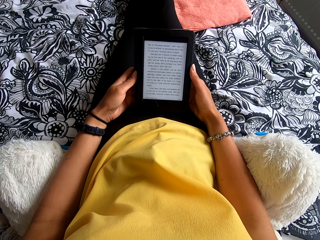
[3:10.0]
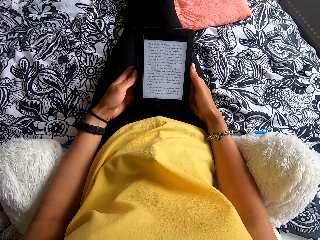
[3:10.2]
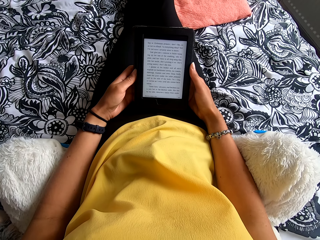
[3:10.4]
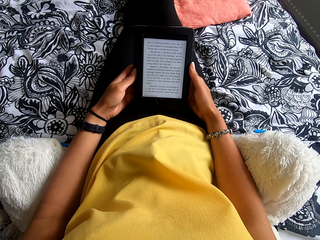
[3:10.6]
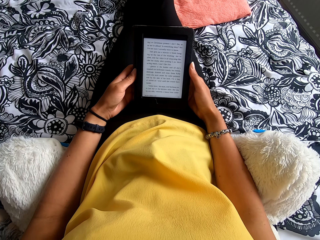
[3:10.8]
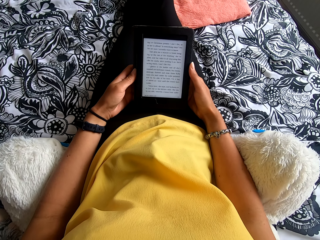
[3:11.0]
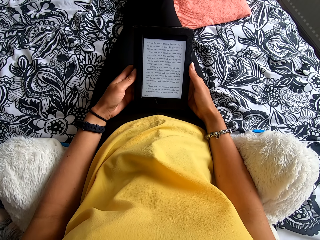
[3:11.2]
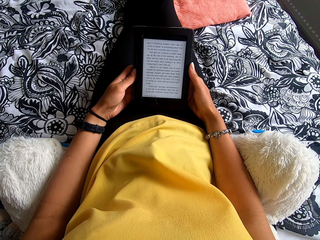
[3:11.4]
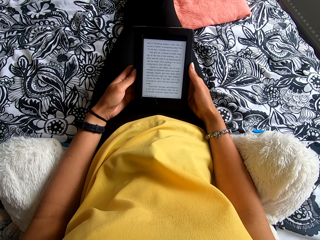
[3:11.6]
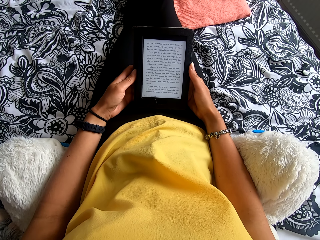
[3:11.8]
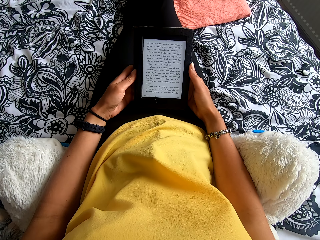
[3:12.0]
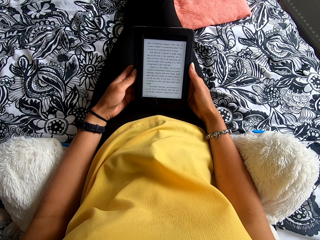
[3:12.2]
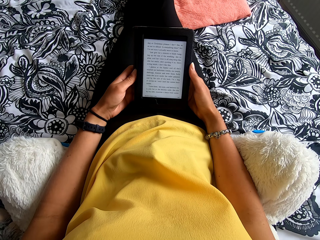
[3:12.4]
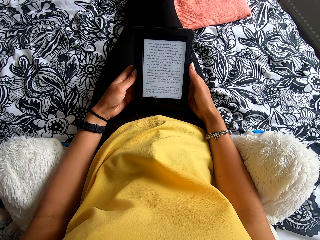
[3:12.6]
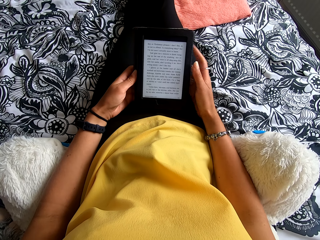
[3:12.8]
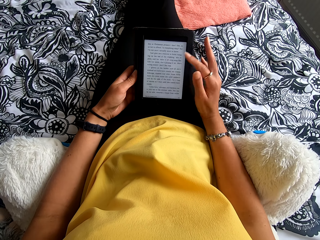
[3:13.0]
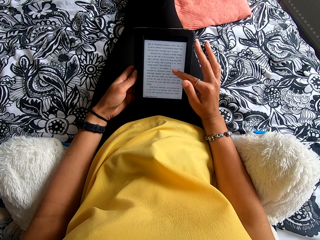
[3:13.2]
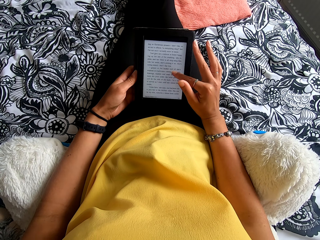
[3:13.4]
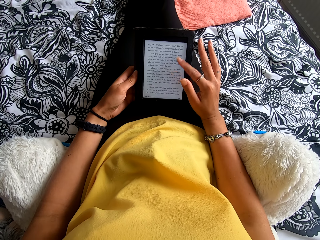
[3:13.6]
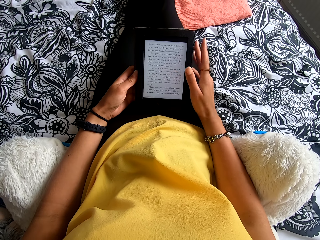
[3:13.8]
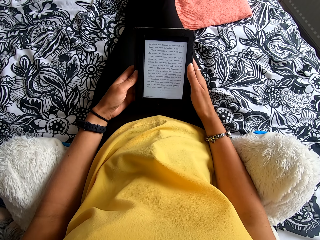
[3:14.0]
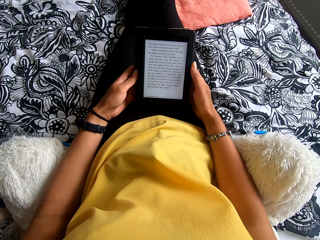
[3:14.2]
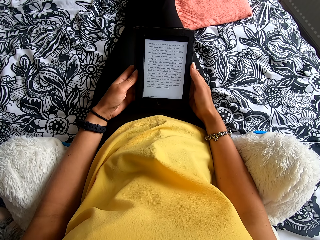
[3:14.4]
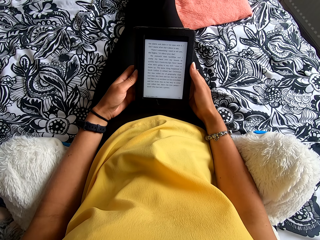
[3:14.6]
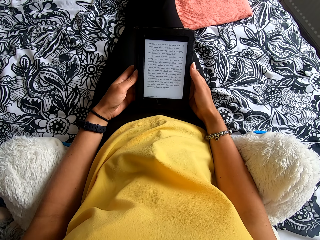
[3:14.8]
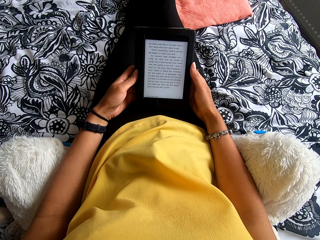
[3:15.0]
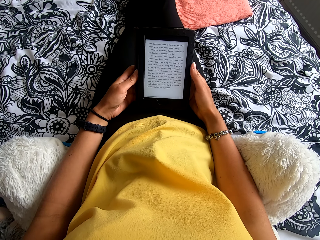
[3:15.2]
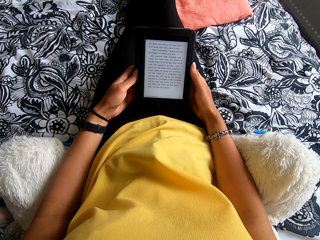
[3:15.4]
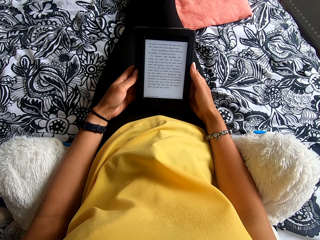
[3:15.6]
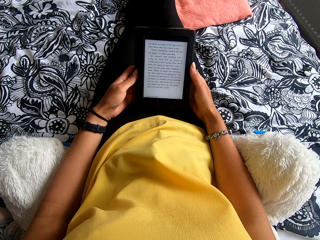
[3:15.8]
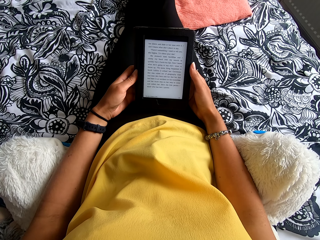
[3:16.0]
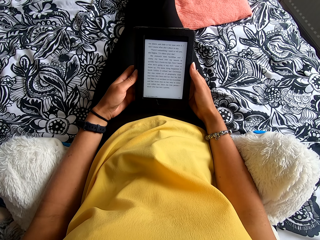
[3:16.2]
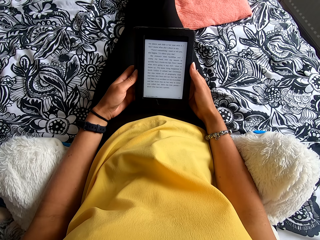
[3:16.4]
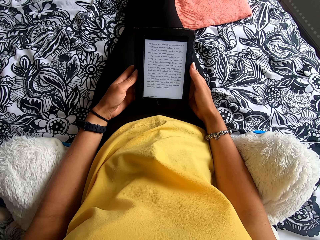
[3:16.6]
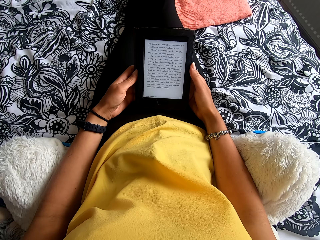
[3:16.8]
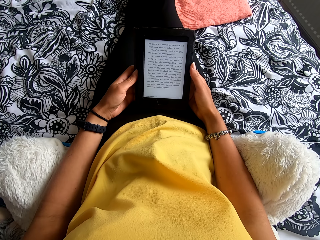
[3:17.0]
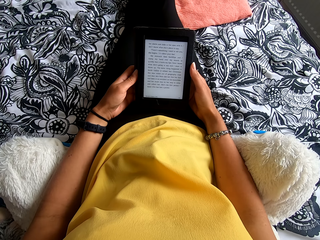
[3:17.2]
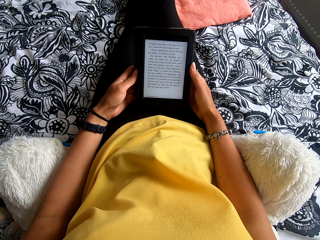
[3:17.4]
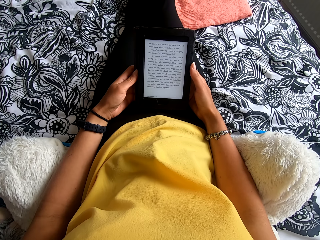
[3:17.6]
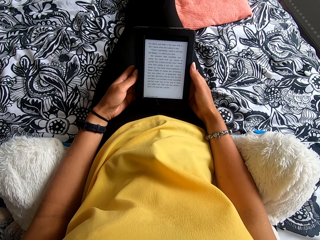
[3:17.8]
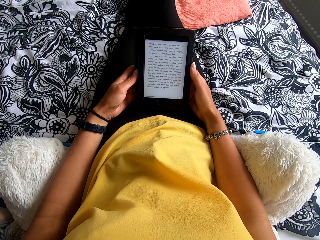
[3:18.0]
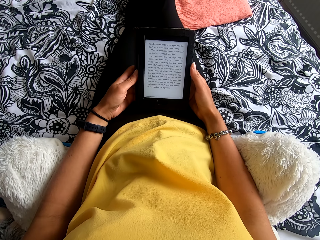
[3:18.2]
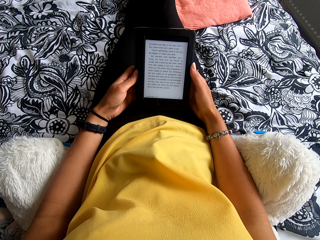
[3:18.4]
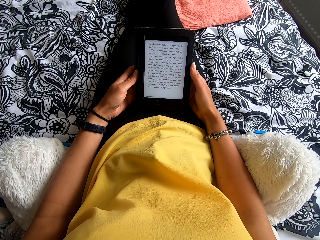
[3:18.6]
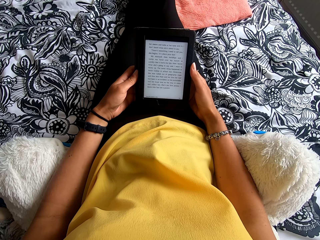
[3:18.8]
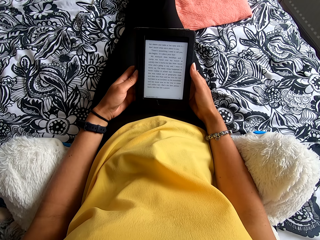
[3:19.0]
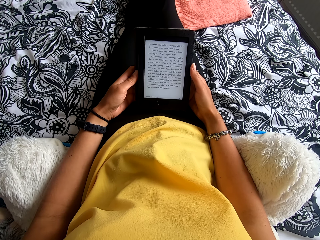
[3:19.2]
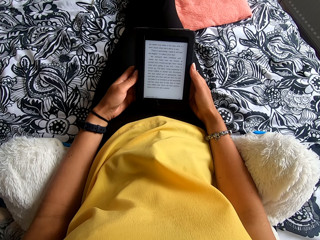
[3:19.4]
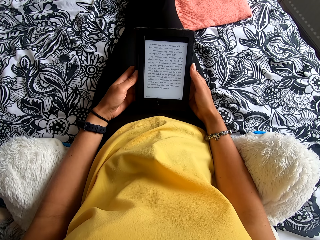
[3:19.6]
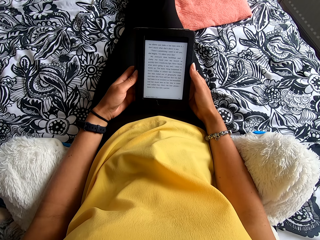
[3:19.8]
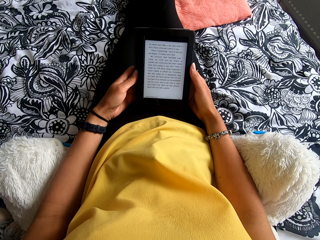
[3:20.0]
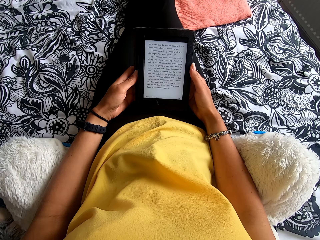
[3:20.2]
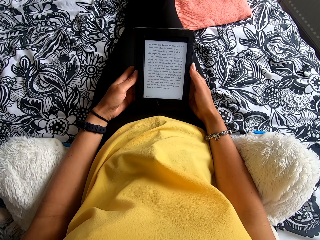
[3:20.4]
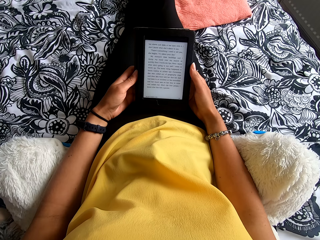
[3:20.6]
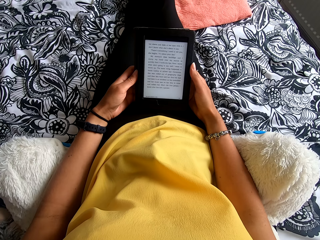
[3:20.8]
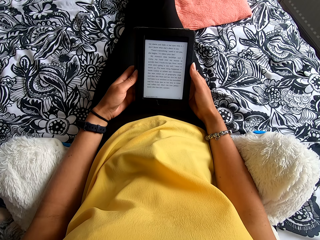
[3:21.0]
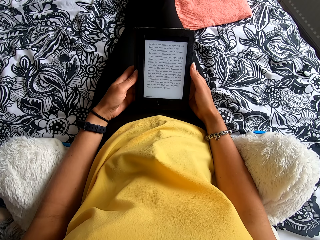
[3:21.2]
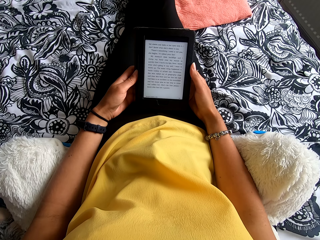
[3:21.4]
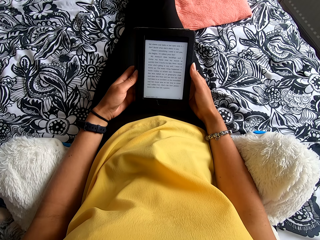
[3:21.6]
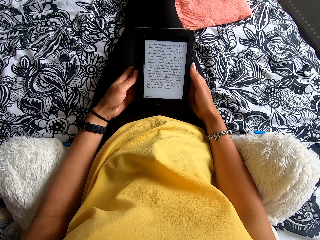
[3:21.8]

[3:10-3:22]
The camera wearer touches the tablet or ebook reader. They move the hand from the screen. They read the ebook reader.

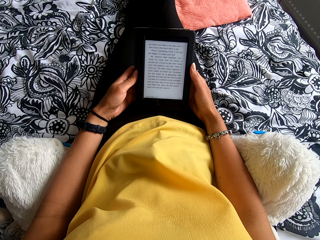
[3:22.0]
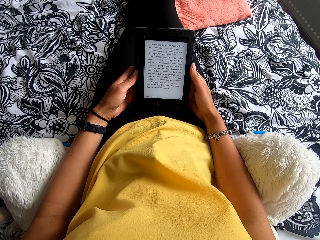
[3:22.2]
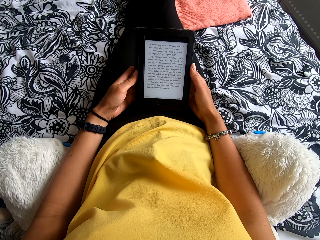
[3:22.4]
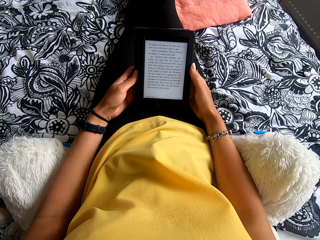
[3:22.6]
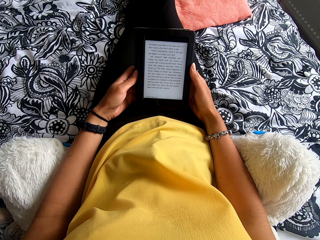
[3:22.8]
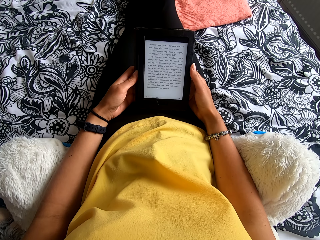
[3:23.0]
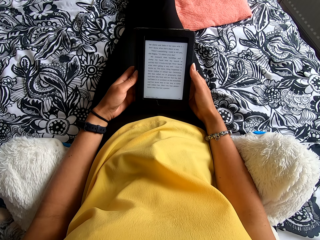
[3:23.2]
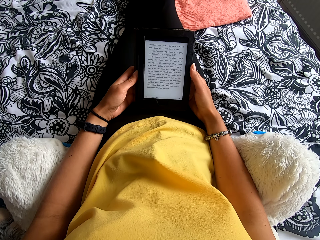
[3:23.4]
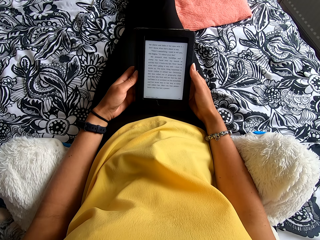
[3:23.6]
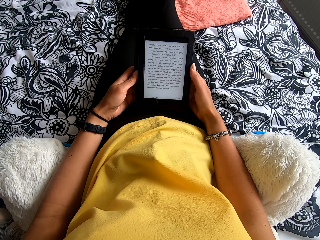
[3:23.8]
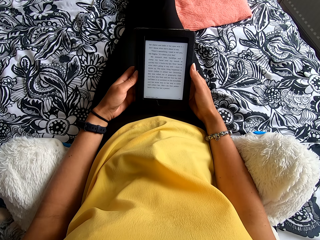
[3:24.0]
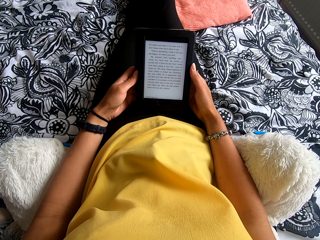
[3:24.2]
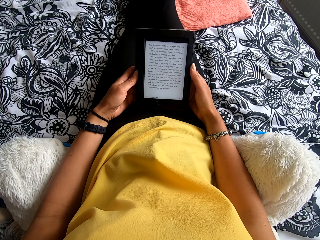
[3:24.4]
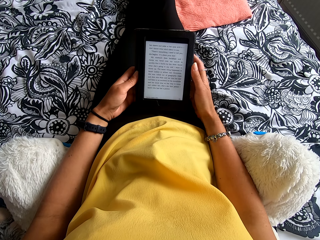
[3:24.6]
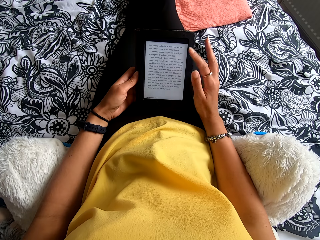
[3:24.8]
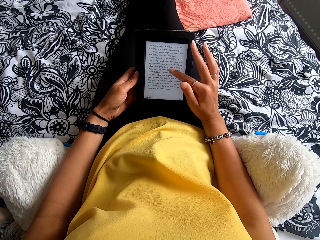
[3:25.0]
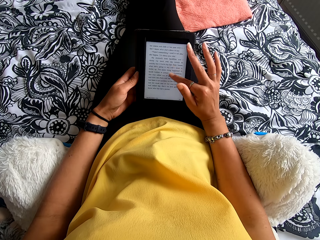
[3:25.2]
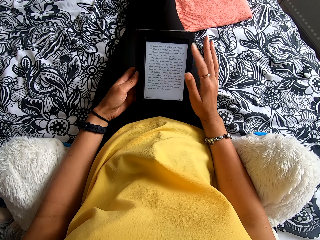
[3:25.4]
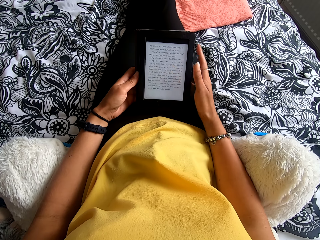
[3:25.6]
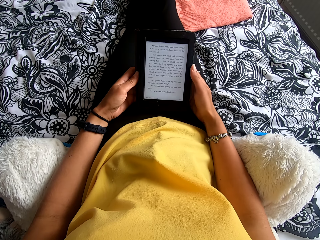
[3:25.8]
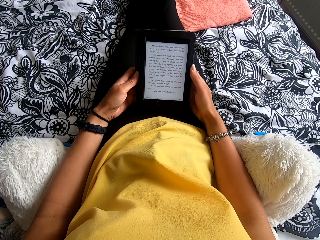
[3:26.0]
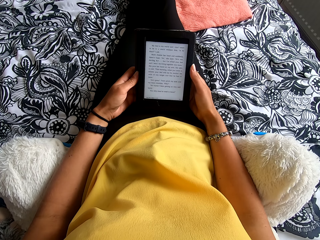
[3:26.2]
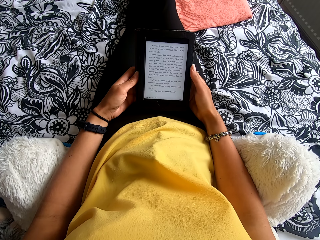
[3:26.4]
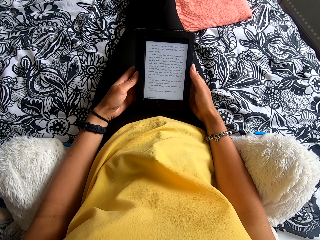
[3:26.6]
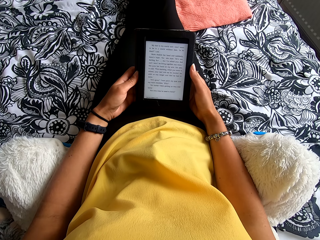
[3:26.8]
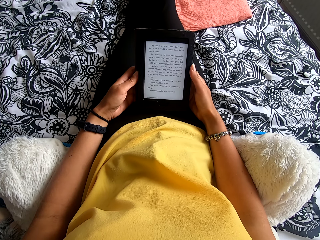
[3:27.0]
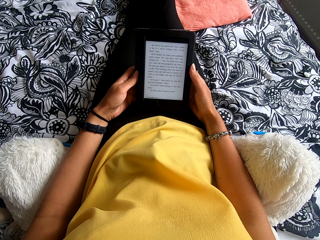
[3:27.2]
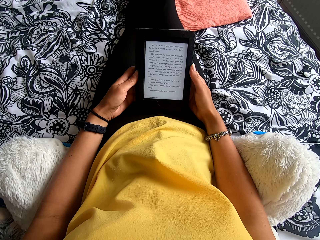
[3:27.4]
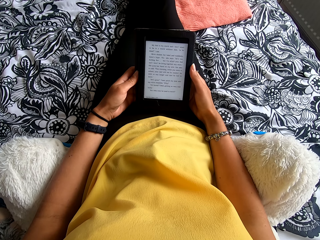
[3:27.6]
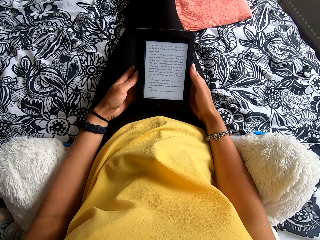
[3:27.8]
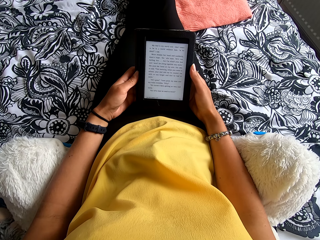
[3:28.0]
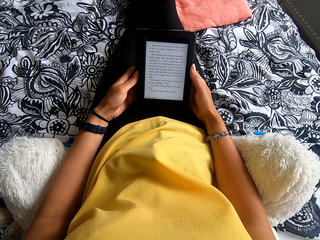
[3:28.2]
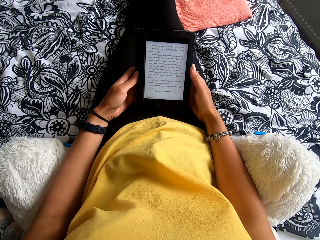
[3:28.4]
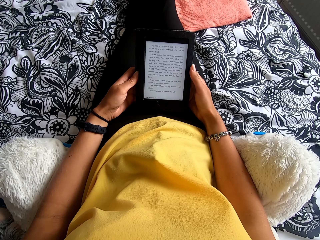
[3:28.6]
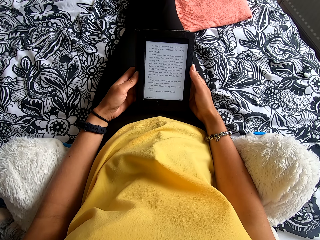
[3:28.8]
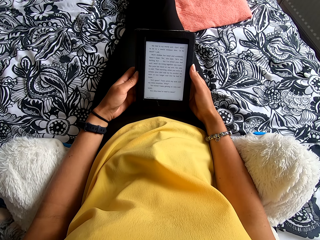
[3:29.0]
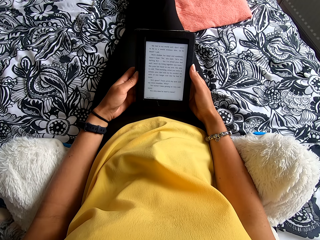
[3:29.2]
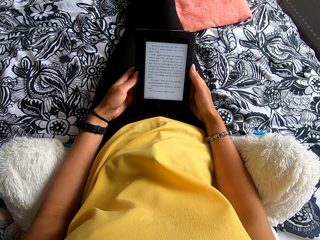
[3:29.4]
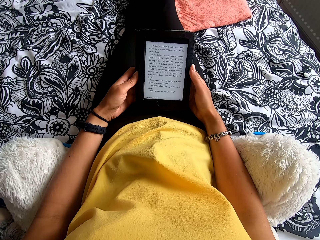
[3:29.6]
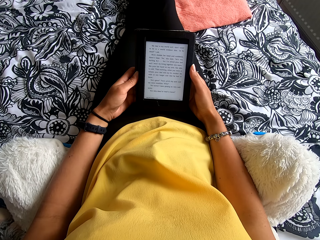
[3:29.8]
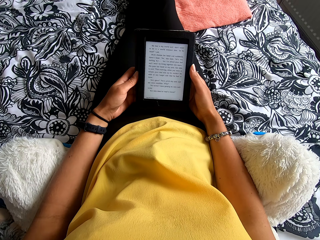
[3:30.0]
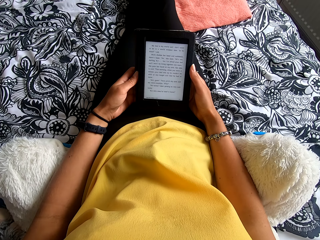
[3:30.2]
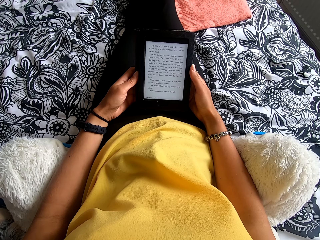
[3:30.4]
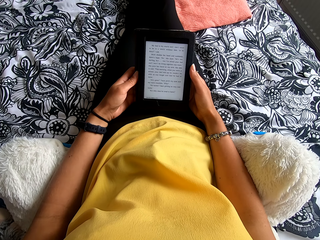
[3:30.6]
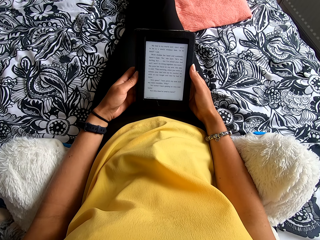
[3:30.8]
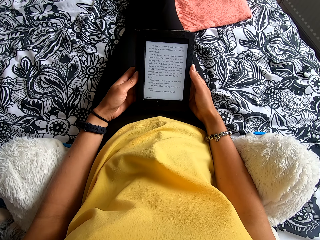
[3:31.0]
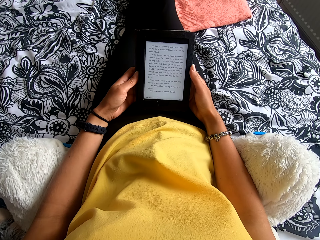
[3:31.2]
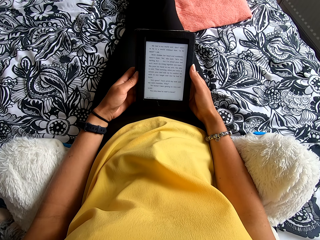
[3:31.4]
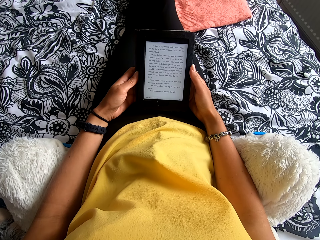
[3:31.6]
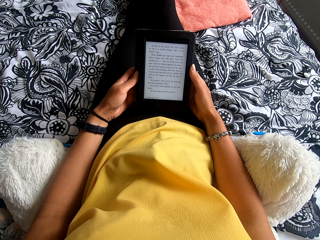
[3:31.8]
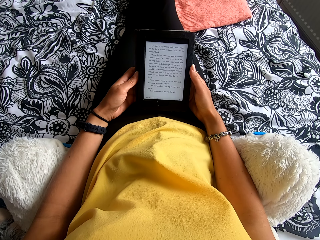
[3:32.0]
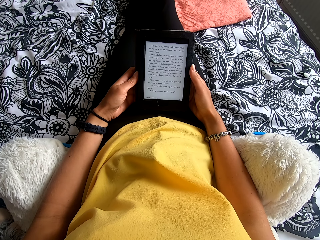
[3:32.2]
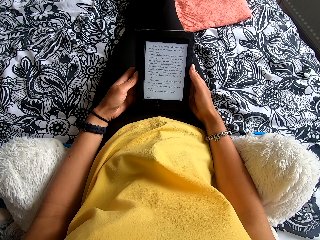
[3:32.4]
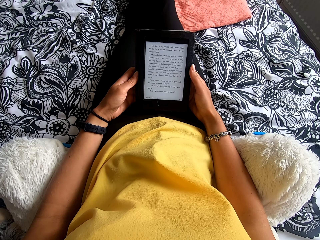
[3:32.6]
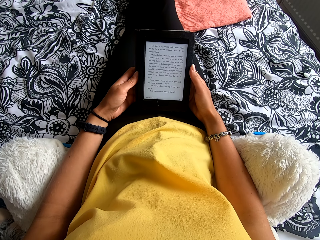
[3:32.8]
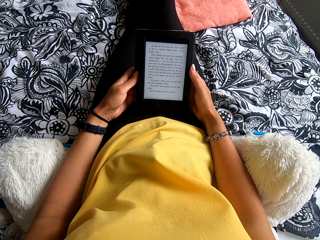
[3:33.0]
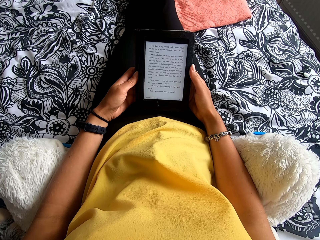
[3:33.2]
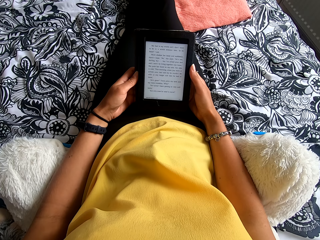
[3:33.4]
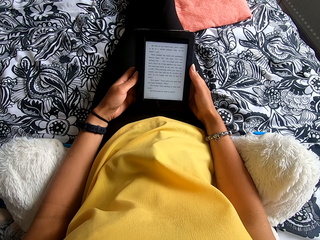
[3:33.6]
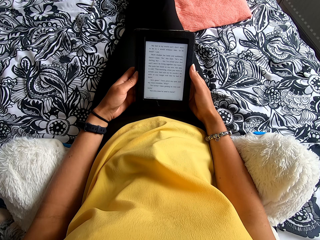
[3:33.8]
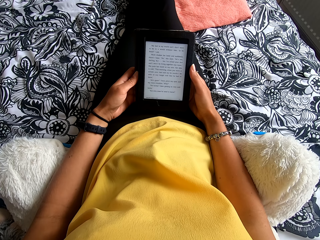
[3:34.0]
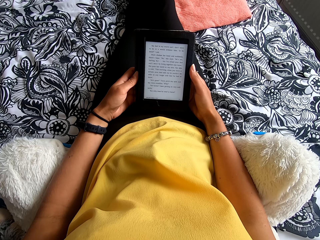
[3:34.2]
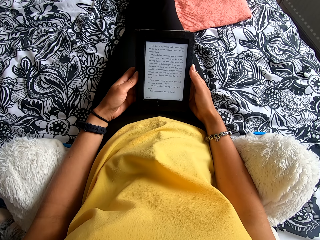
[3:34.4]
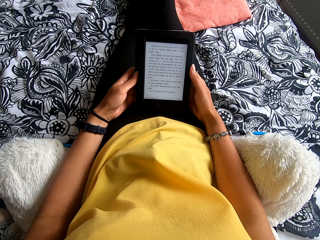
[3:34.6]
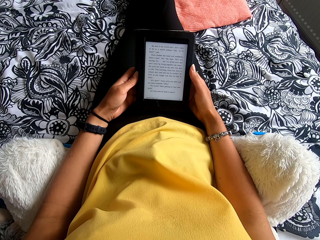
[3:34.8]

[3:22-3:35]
The camera wearer touches the tablet or ebook reader. They move the hand from the screen. They read the ebook reader.
